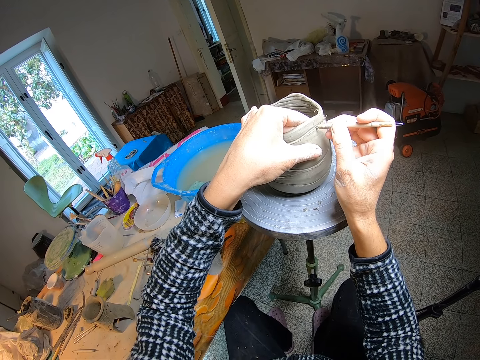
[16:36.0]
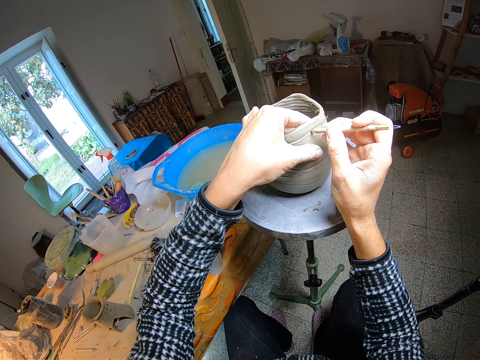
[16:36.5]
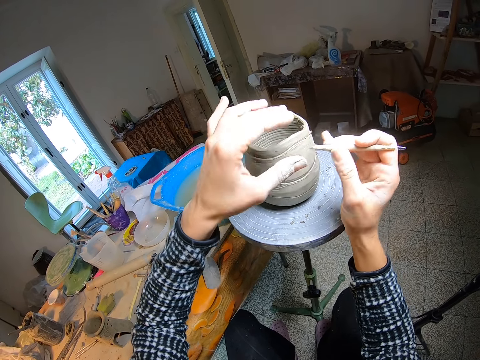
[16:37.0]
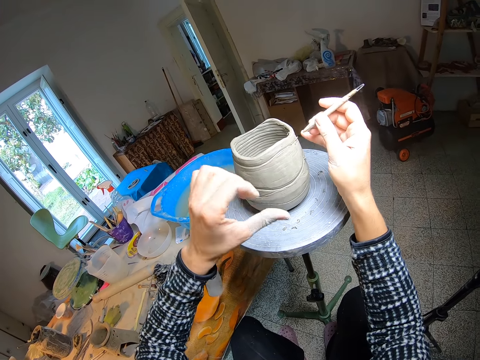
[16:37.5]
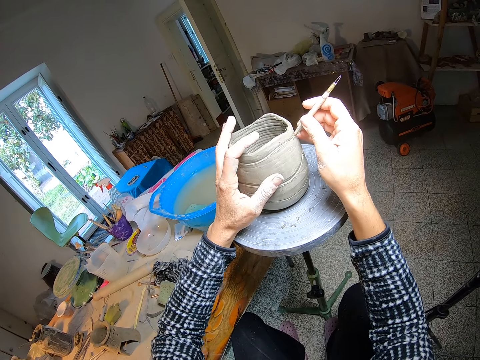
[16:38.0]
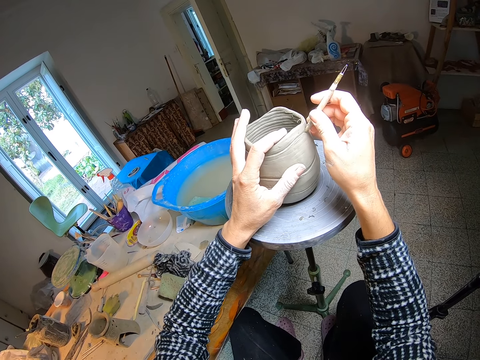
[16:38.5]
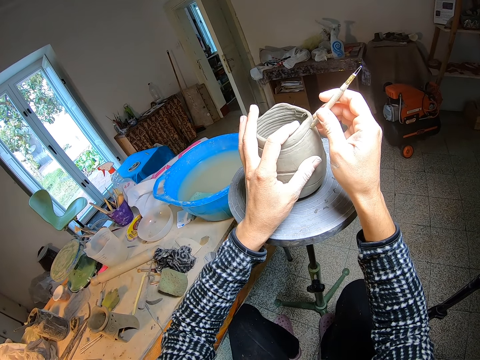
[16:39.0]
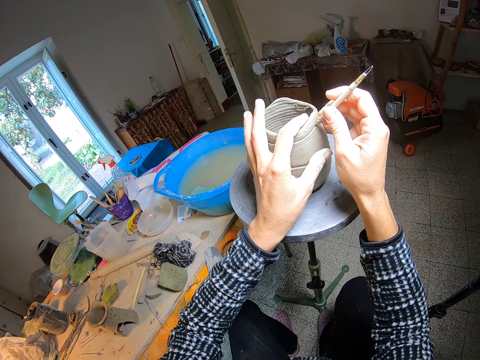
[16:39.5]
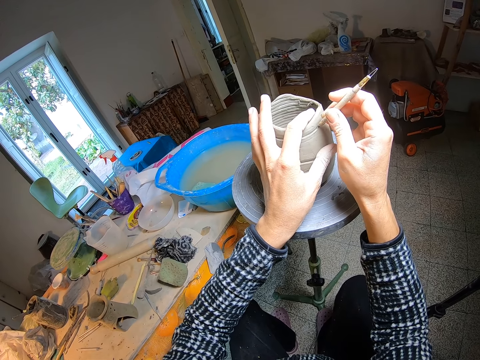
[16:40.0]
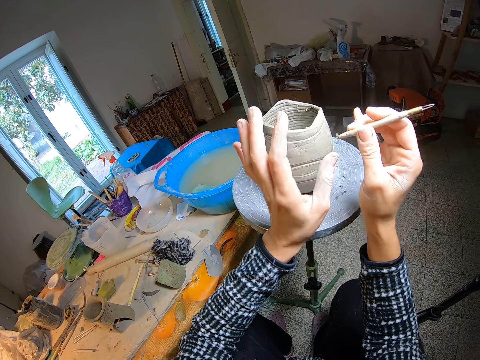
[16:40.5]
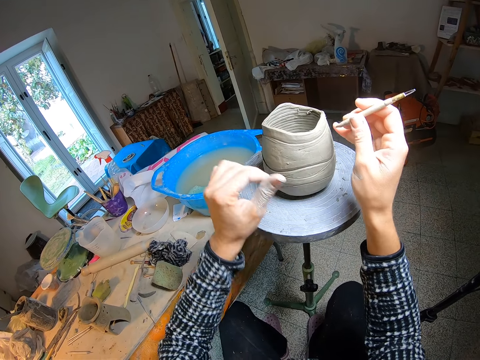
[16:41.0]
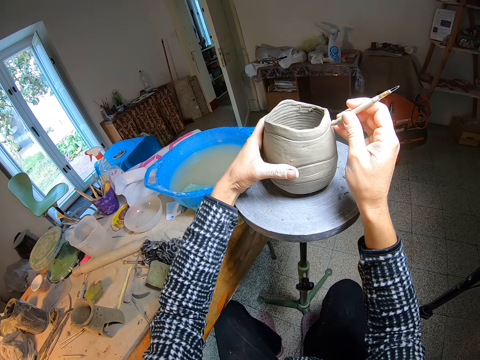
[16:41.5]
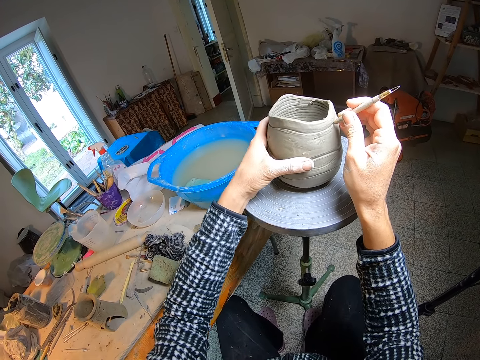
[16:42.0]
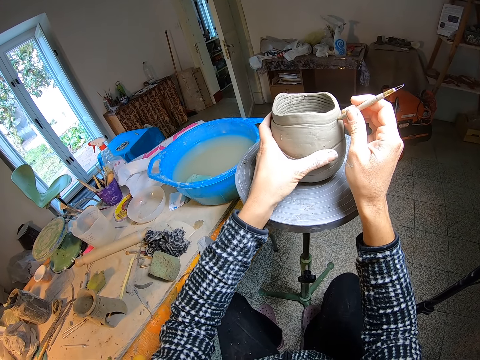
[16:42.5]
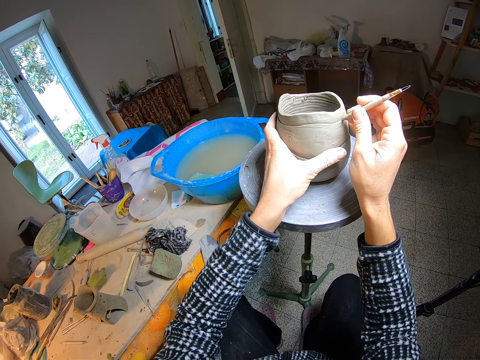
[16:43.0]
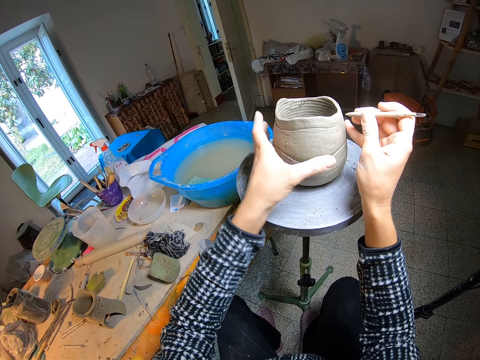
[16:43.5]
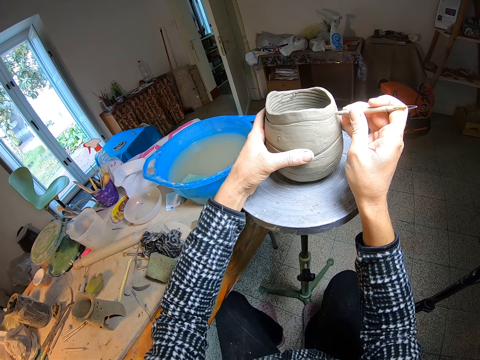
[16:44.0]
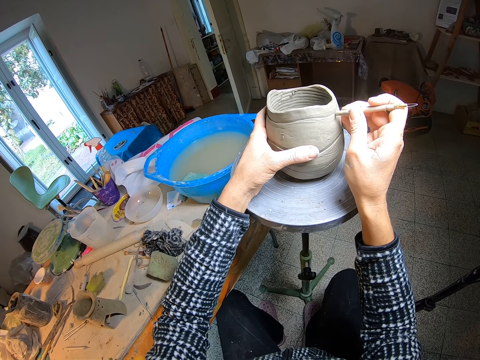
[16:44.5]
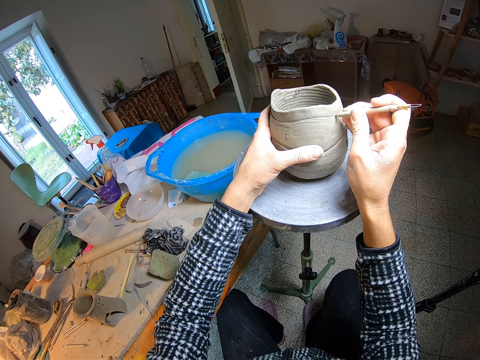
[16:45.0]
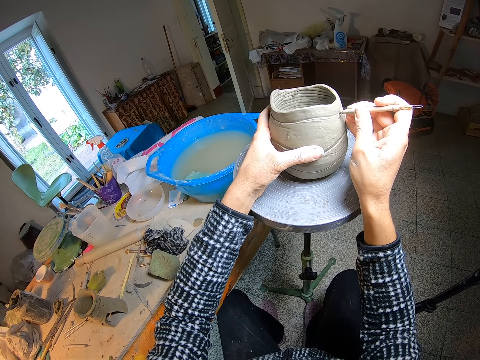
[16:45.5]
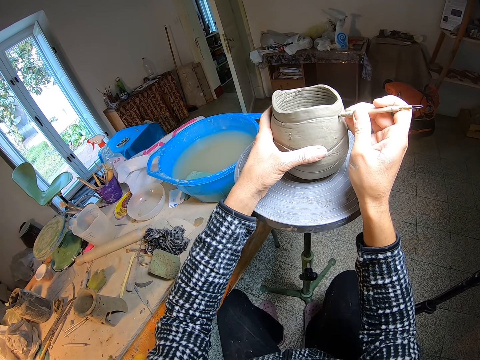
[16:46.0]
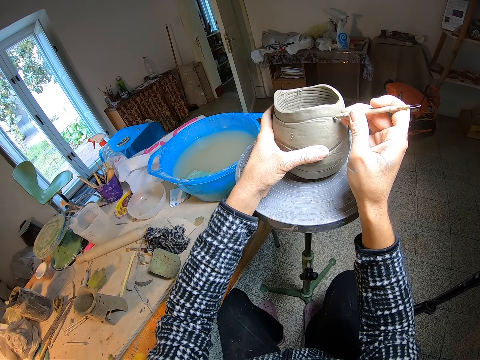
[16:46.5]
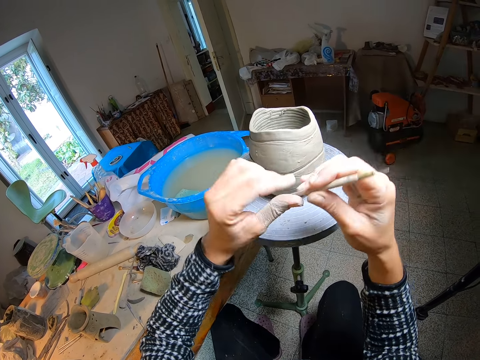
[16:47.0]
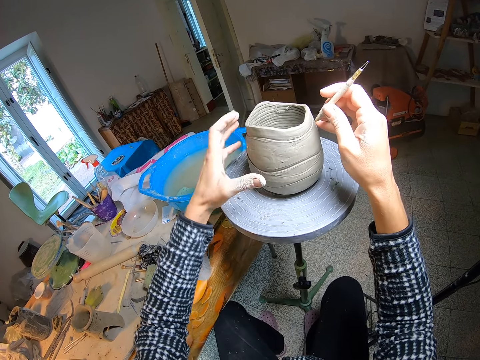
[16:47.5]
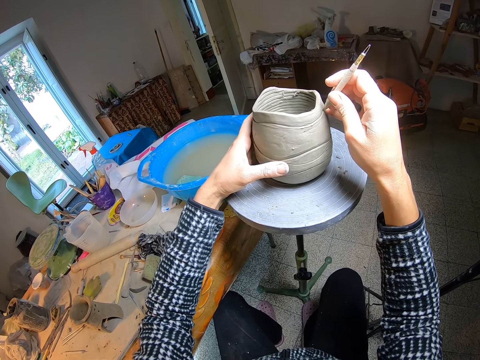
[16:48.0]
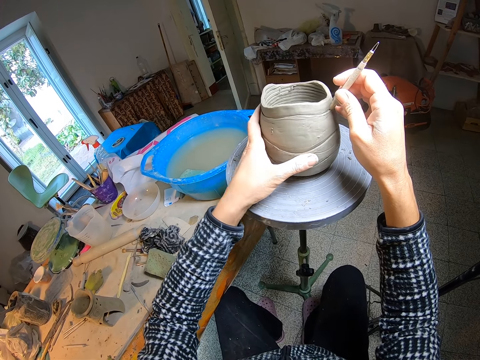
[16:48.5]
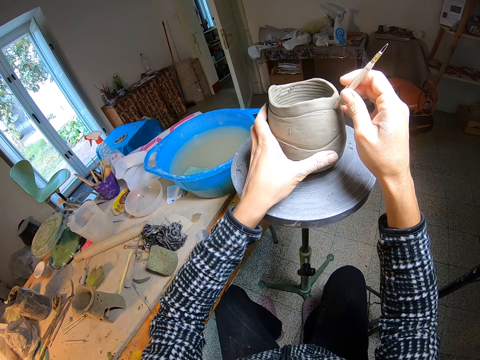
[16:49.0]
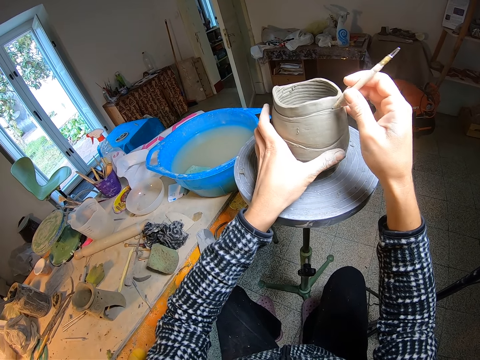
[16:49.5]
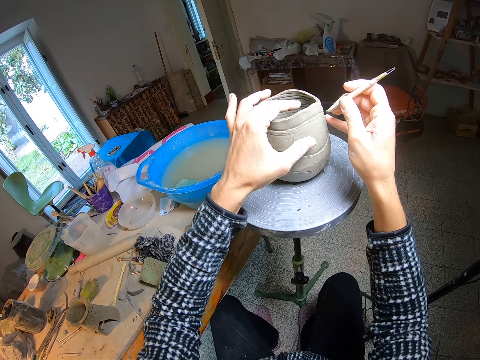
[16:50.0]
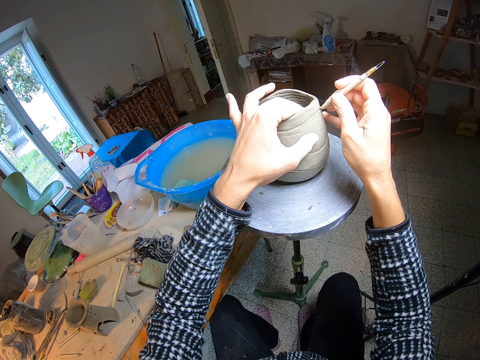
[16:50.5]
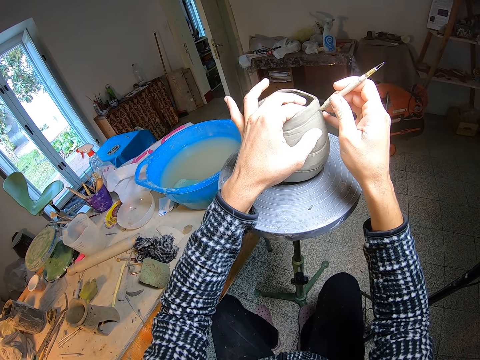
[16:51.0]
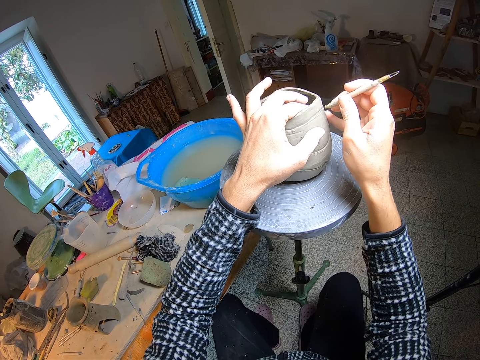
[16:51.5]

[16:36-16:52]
The camera wearer removes a small fragment of clay on the clay cutter or potter's needle with her left hand, holds the pottery clay or craft on the potter's wheel with her left hand, molds the pottery clay with the clay cutter in her right hand. She sketches the craft with the potter's needle. She removes a small fragment of clay from the clay cutter with her left hand, holds the pottery clay on the potter's wheel with her left hand, molds the pottery clay on the potter's wheel with the clay cutter in her right hand. She sketches the craft with the potter's needle. She tilts the craft with a hand. She sketches the craft with the potter's needle. She removes a small fragment of clay on the clay cutter with her left hand, holds the pottery clay on the potter's wheel with her left hand. She sketches the craft with the potter's needle. She molds the pottery clay on the potter's wheel with the clay cutter in her right hand.

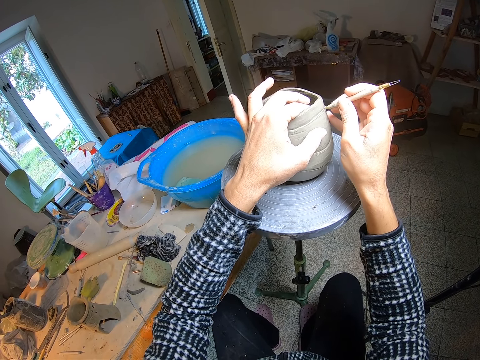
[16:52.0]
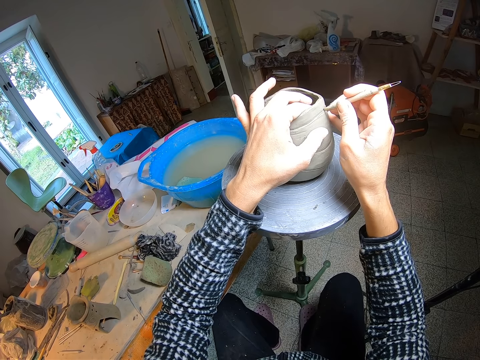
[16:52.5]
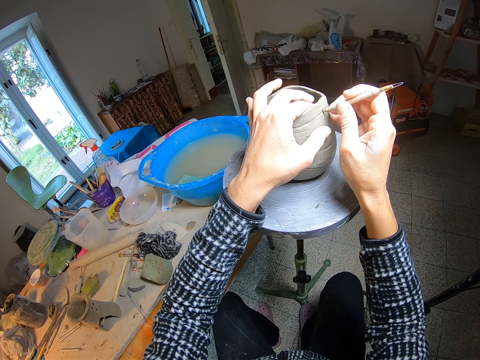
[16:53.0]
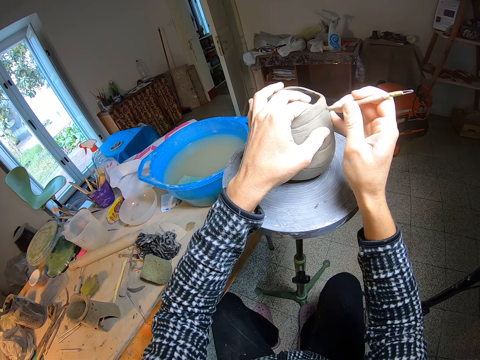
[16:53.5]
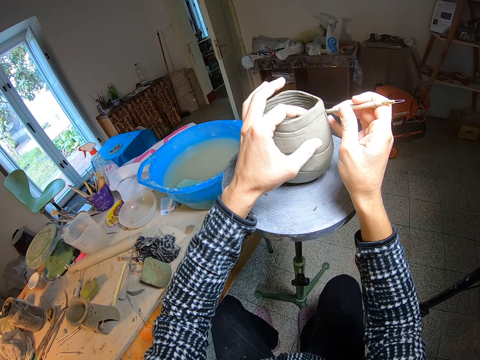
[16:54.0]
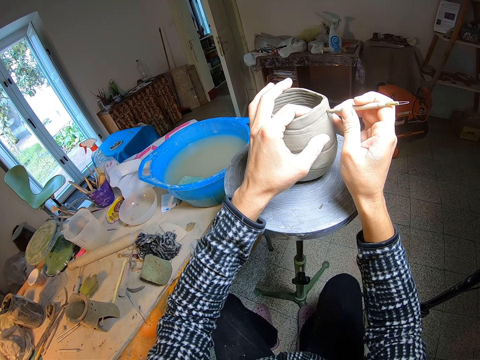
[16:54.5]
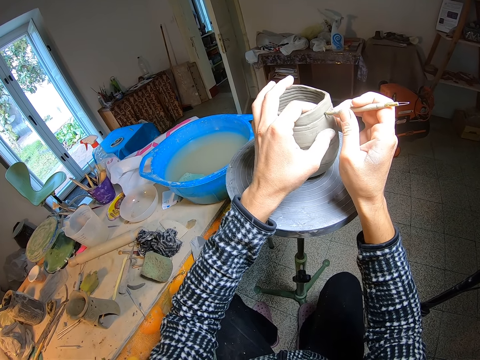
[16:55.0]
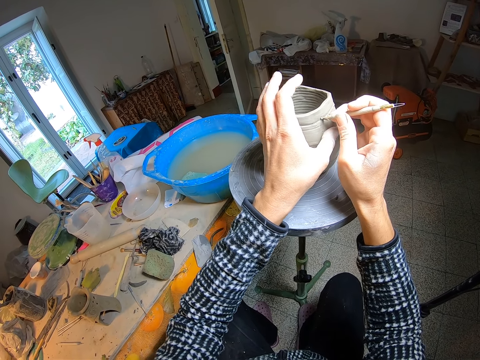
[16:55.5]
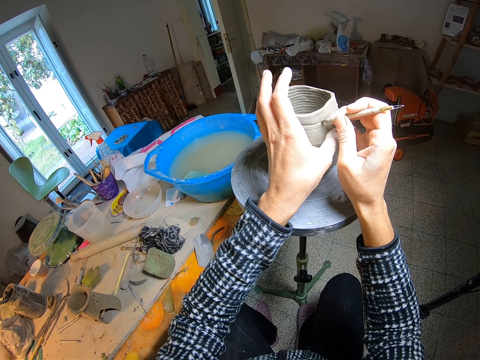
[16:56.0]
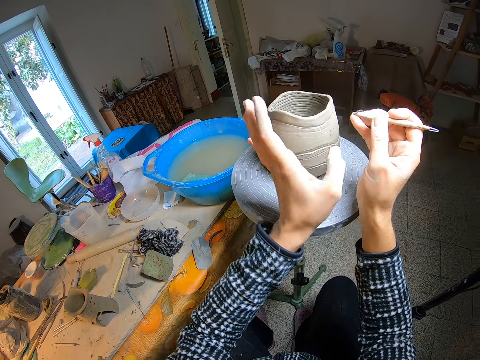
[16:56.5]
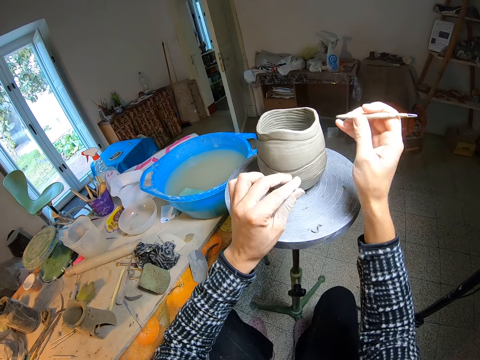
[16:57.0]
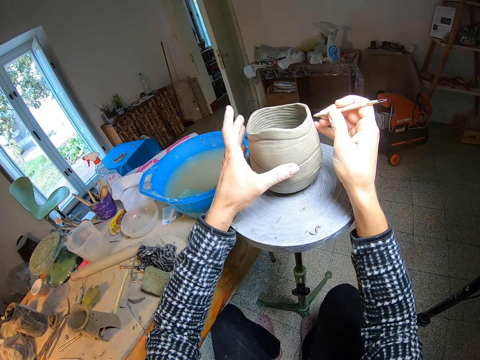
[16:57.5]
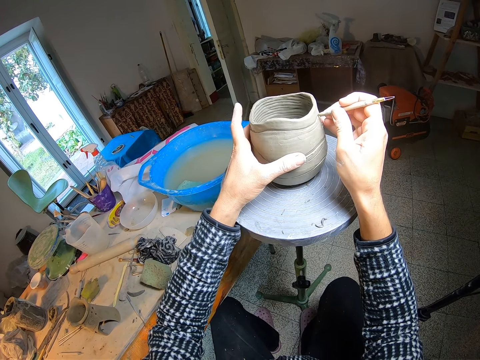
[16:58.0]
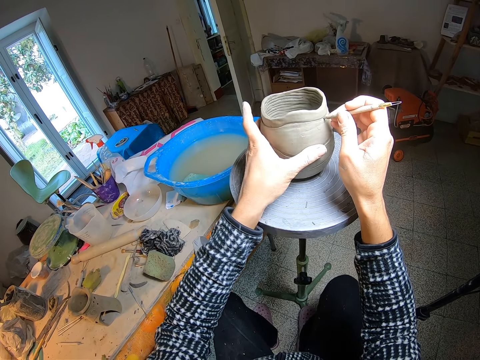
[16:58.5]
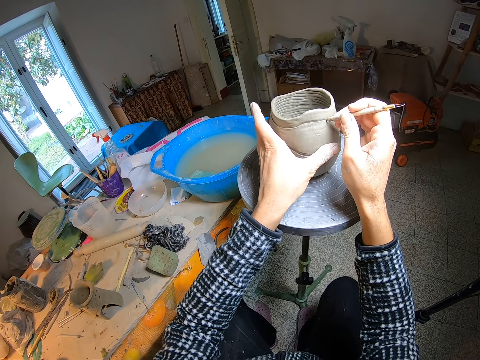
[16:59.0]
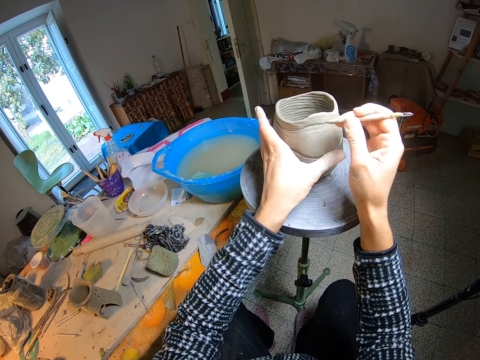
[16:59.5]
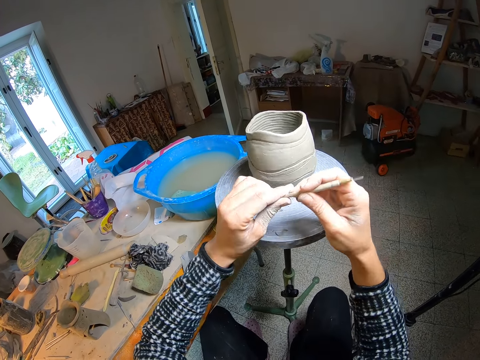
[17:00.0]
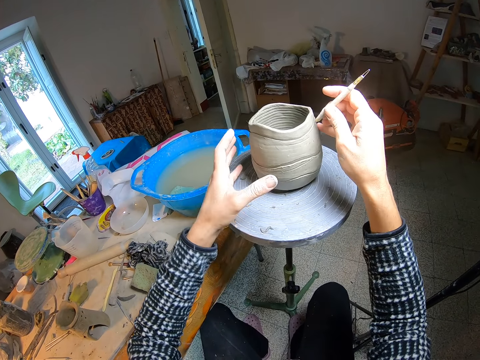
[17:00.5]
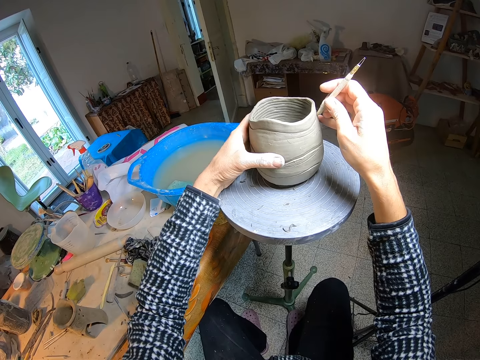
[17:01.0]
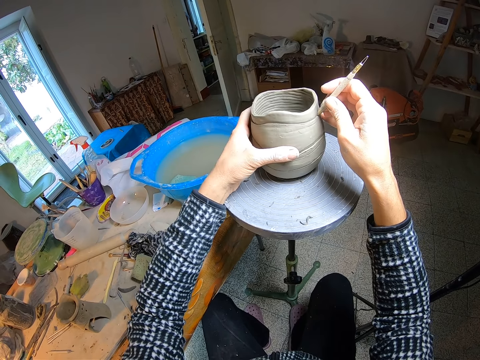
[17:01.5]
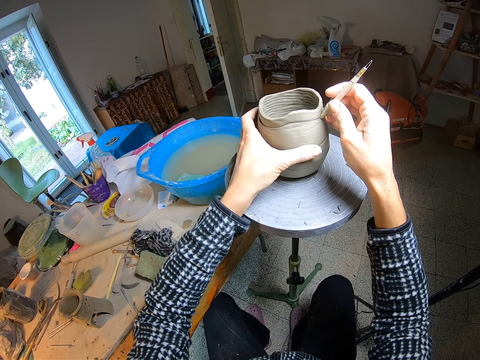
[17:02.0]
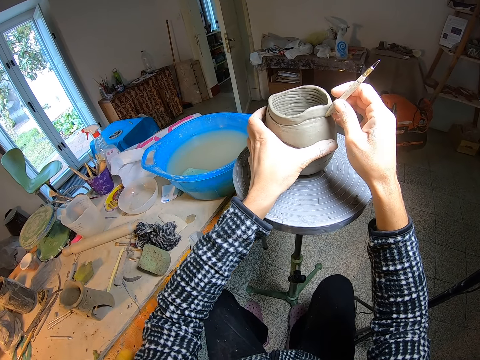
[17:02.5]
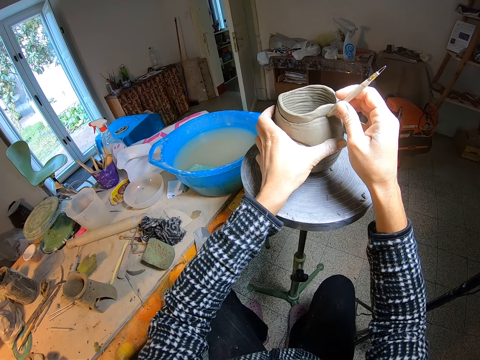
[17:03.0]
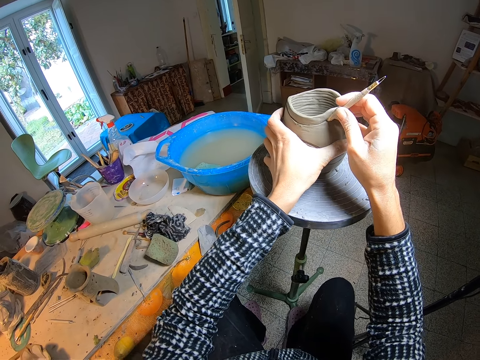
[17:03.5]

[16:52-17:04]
The camera wearer removes a small fragment of clay from the clay cutter or potter's needle with her left hand. She drops the clay on the stool. She holds the pottery clay or craft on the potter's wheel with her left hand. She molds the pottery clay on the potter's wheel with the clay cutter in her right hand. She sketches the craft with the potter's needle. She removes a small fragment of clay from the clay cutter with her left hand. She drops the clay on the stool. She holds the pottery clay on the potter's wheel with her left hand. She sketches the craft with the potter's needle. She molds the pottery clay on the potter's wheel with the clay cutter in her right hand.
